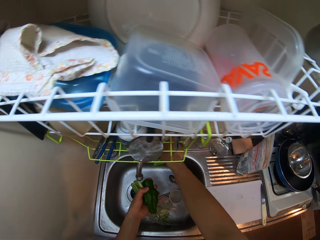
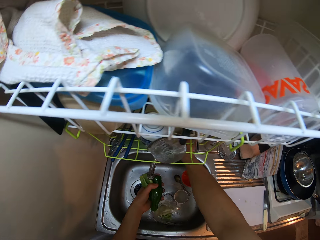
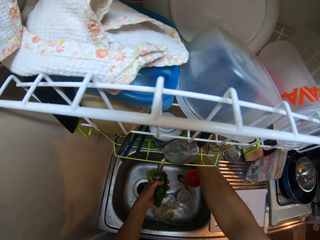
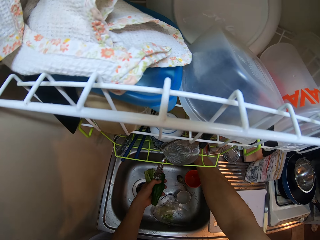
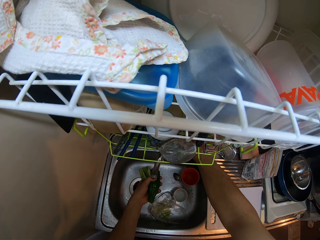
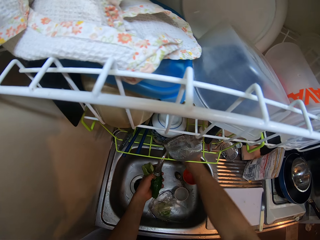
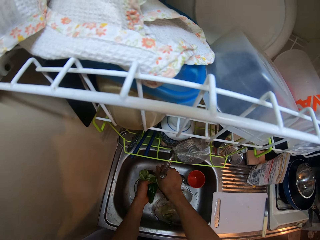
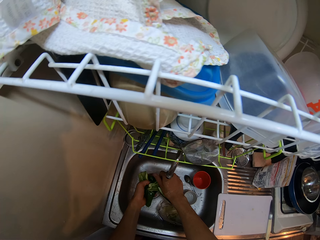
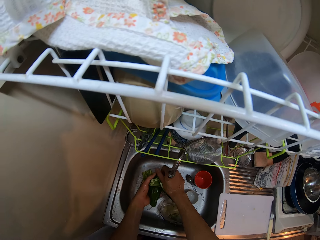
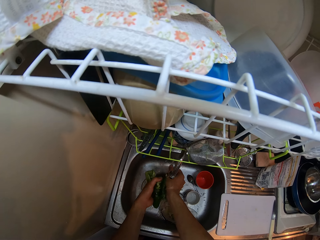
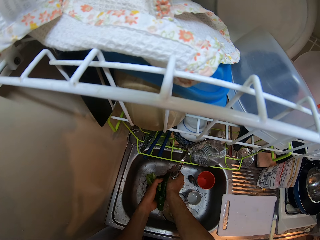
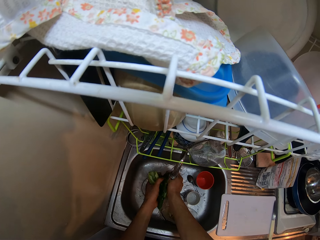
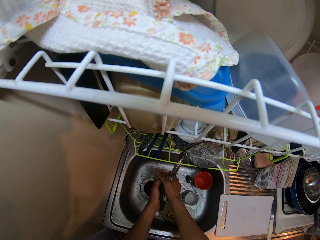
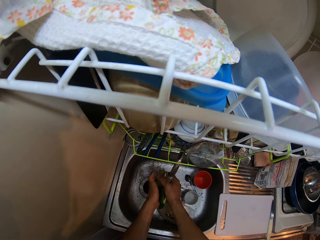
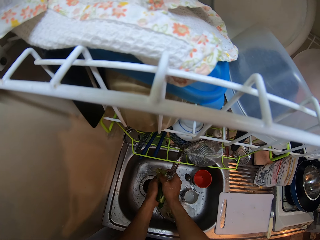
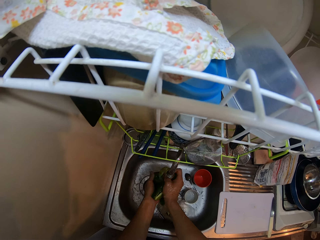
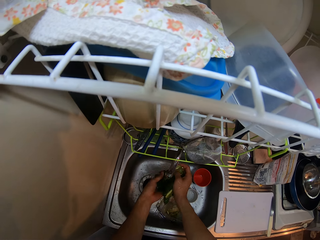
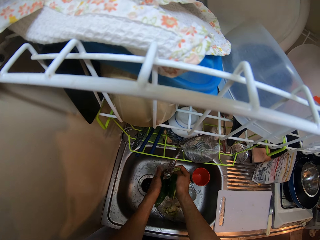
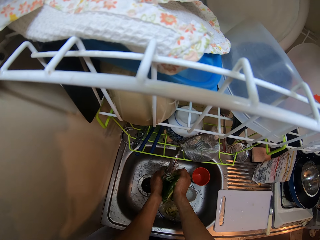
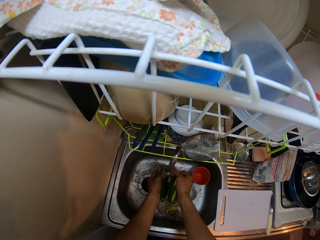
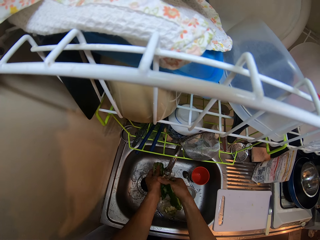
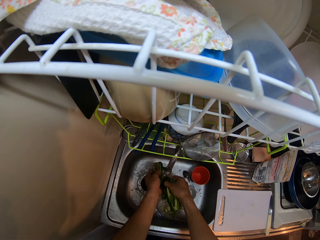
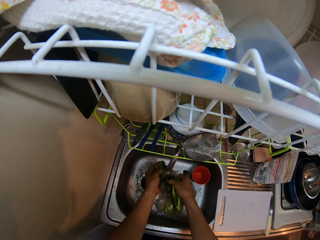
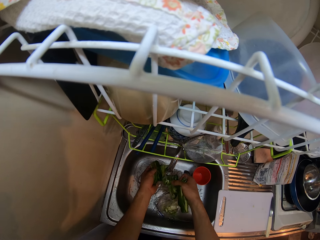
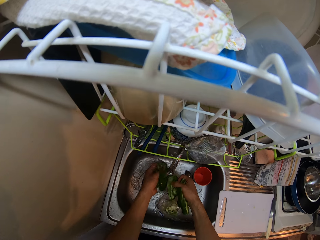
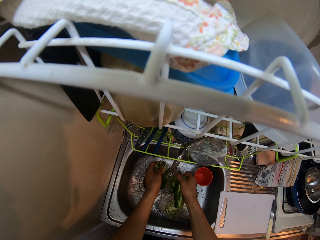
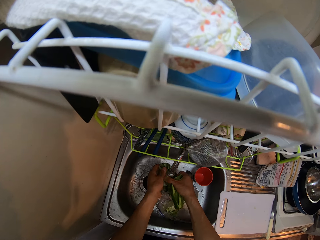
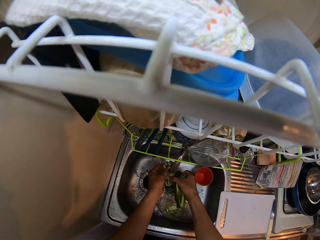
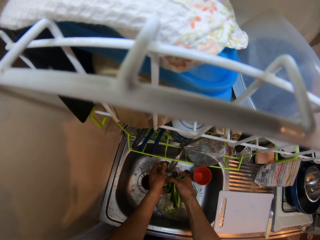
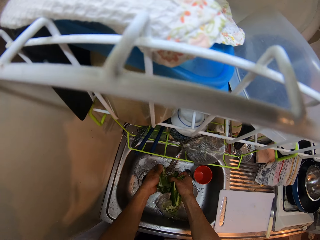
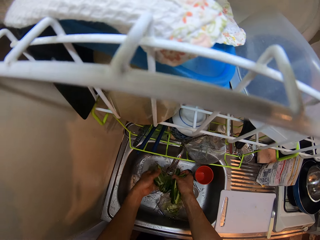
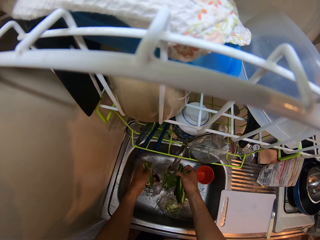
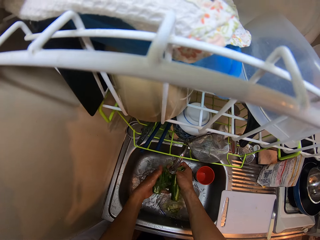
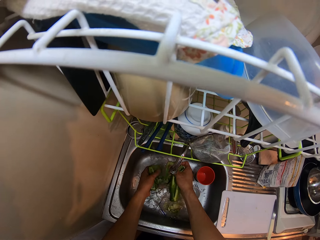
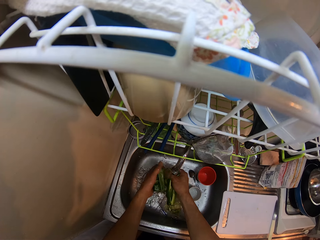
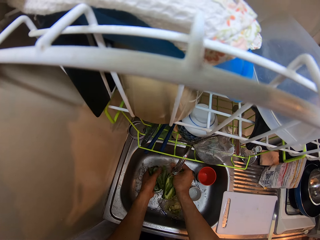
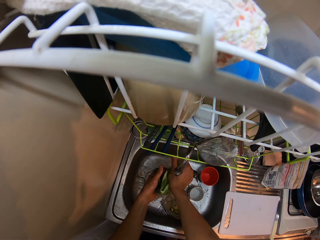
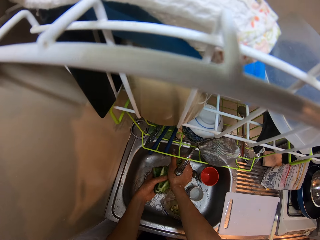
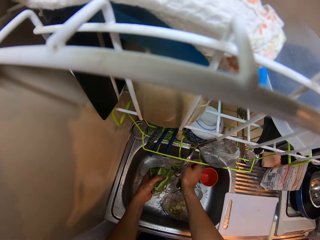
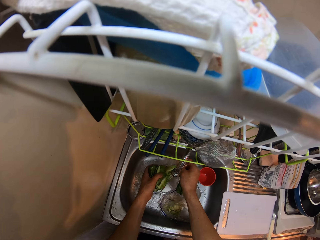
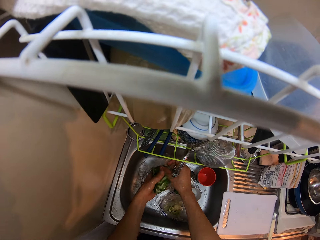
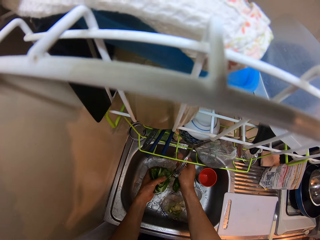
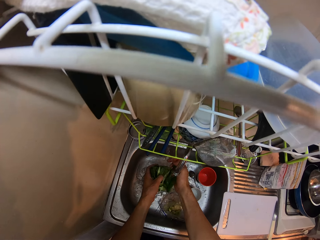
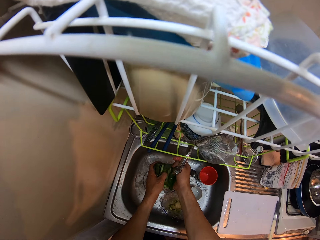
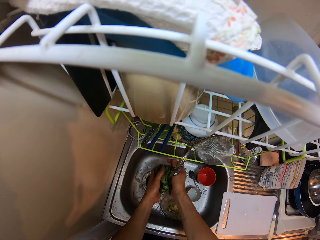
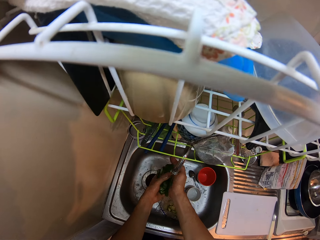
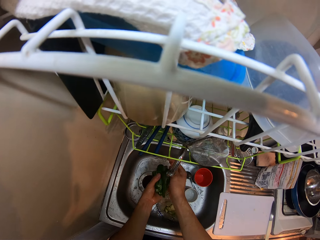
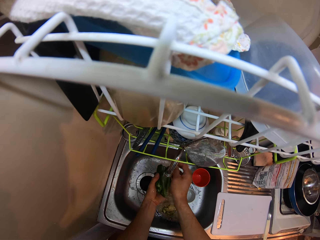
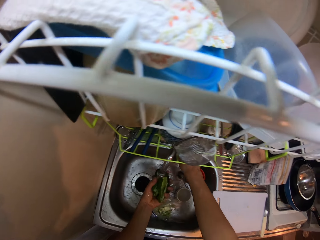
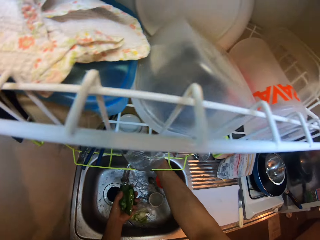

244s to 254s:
The camera wearer opens the sink tap. They rinse the green peppers with water from the sink tap.

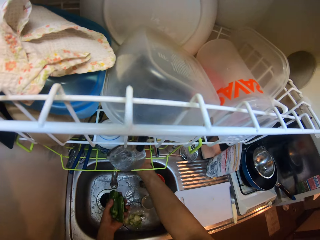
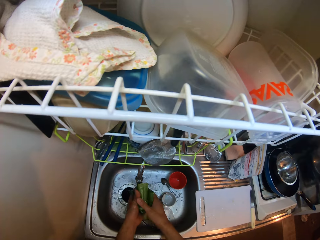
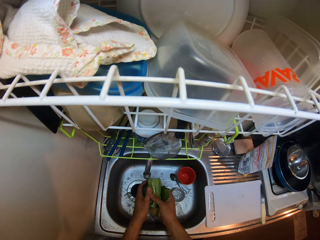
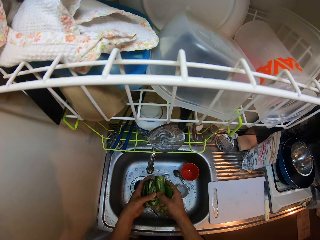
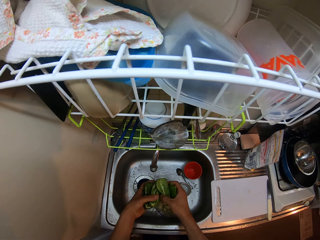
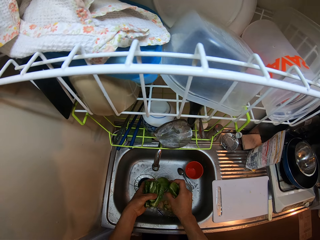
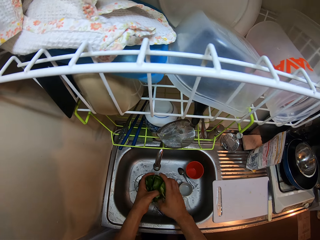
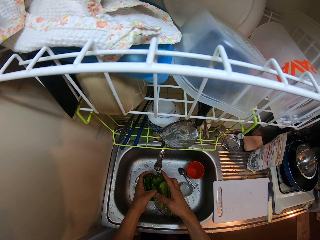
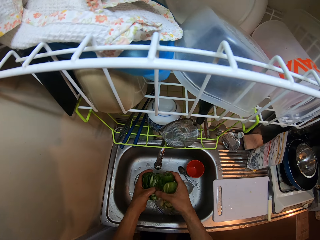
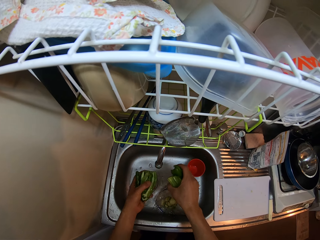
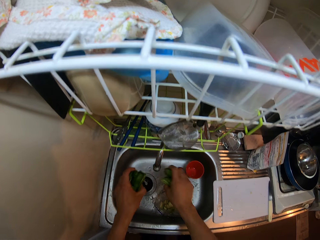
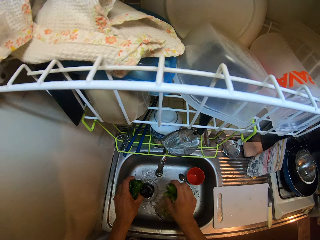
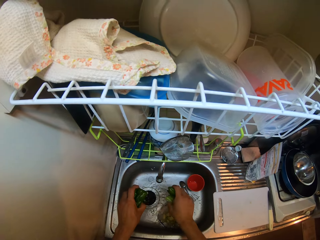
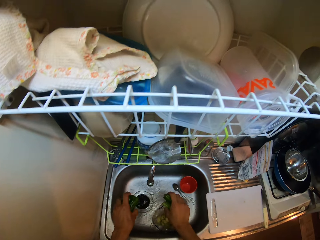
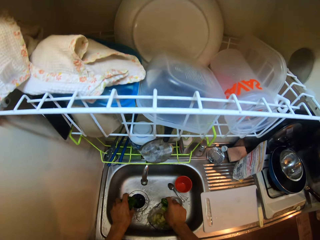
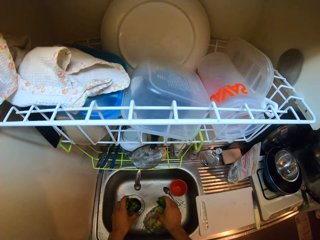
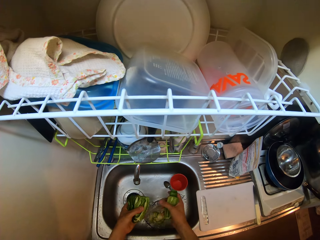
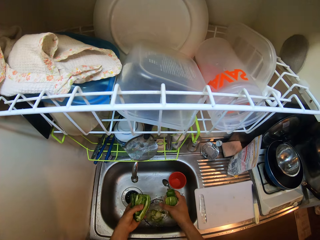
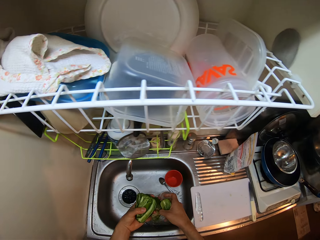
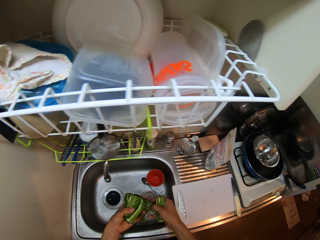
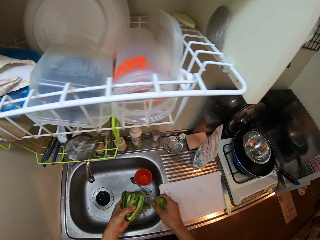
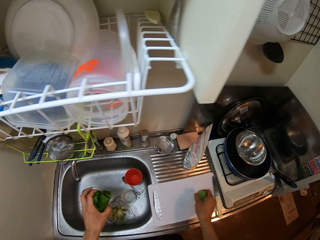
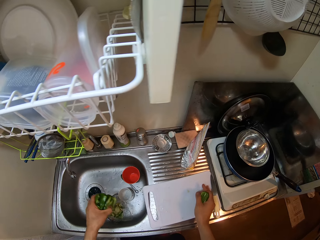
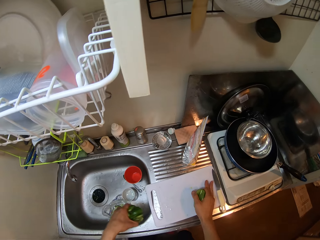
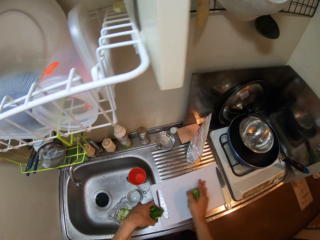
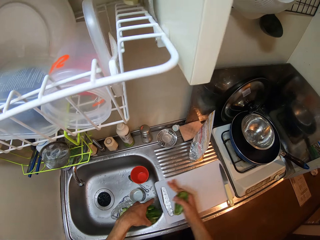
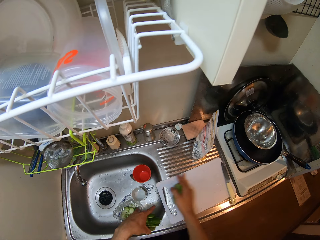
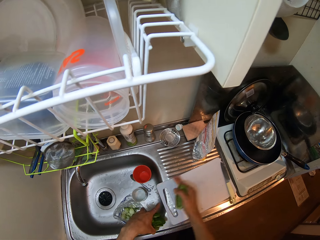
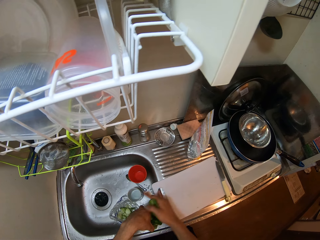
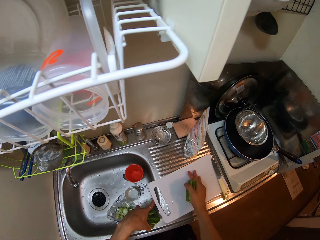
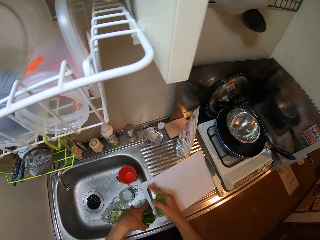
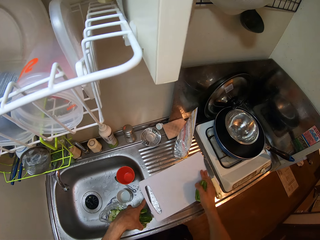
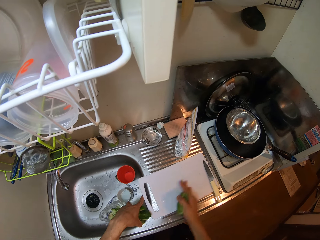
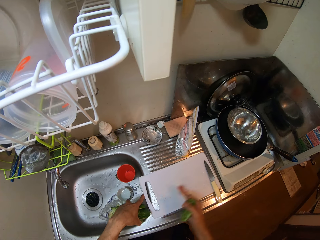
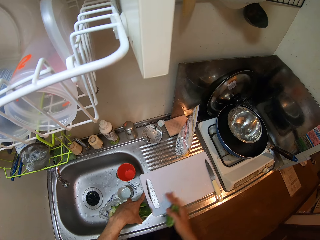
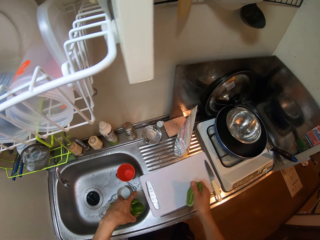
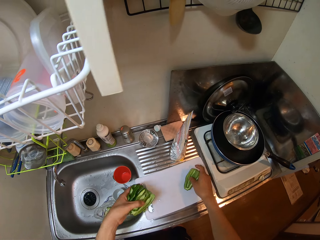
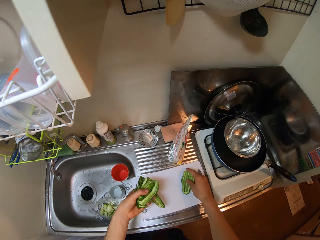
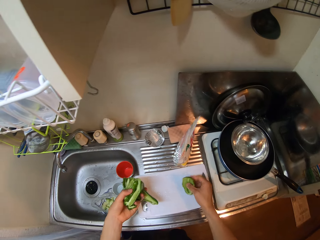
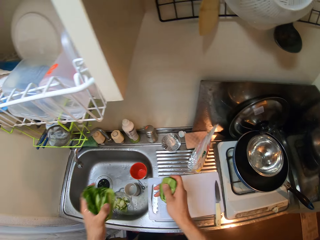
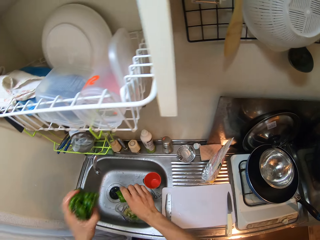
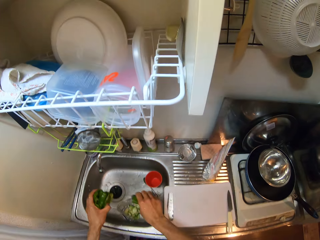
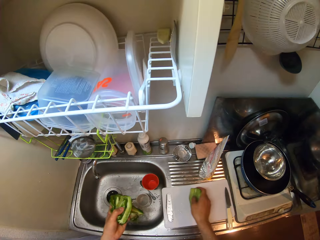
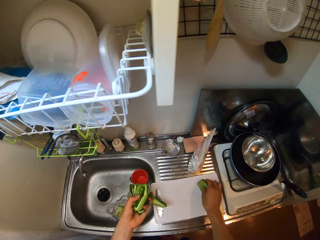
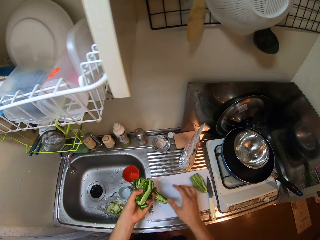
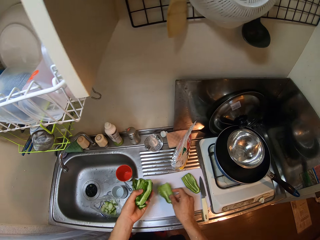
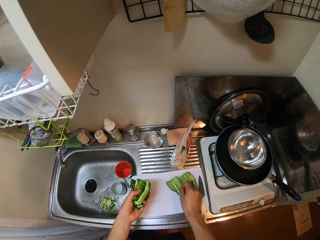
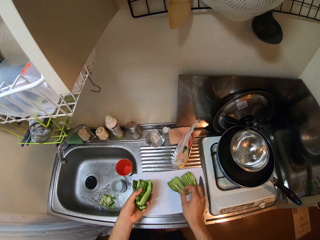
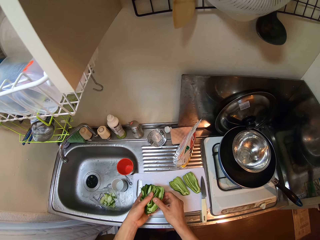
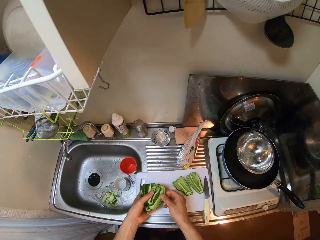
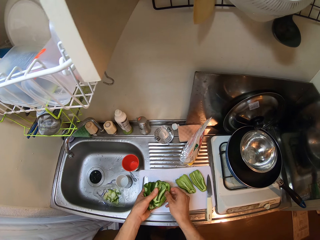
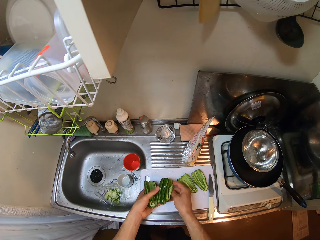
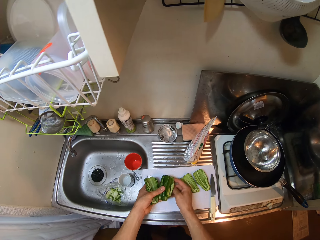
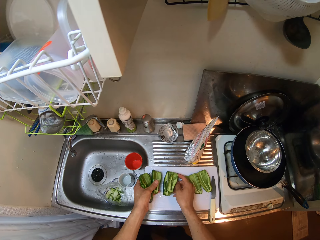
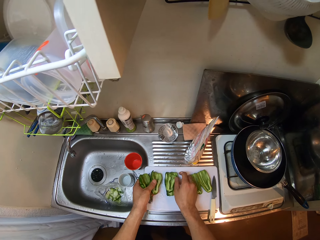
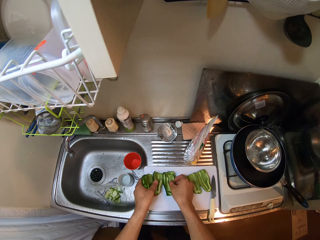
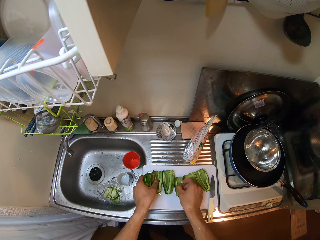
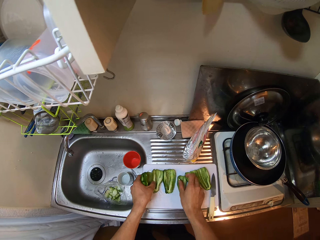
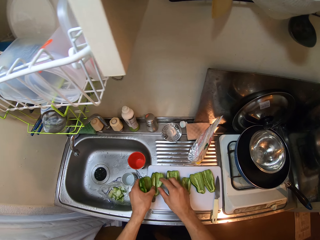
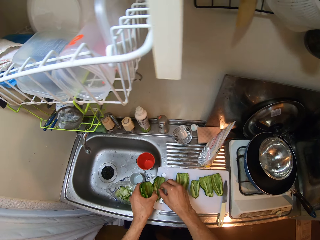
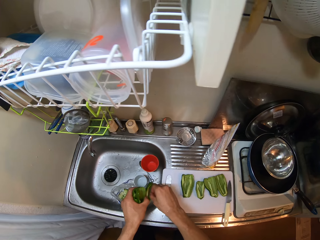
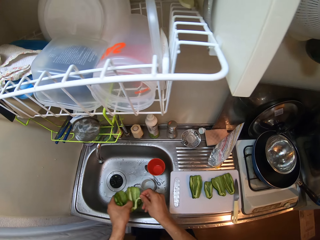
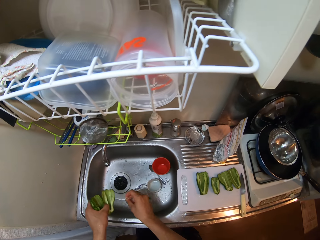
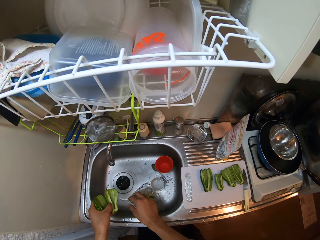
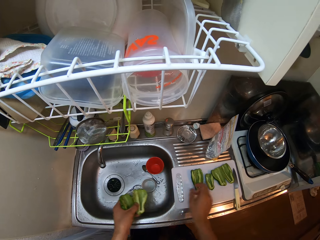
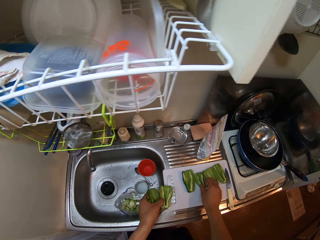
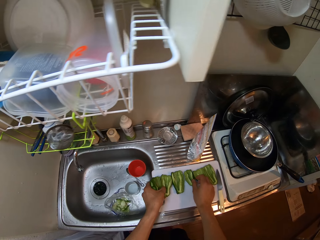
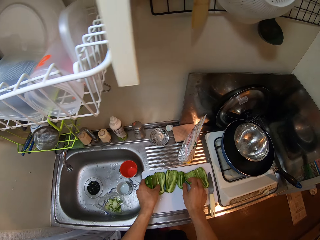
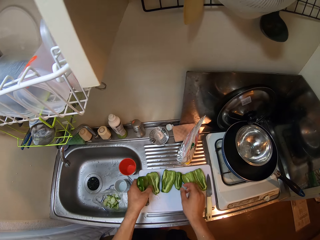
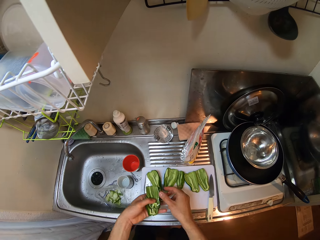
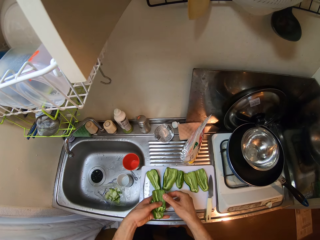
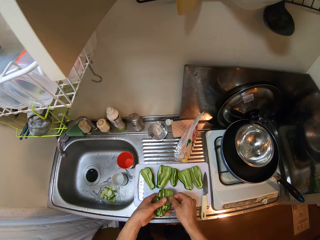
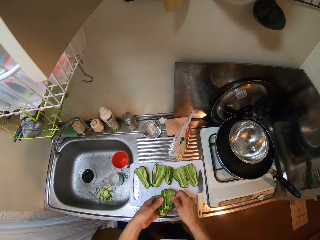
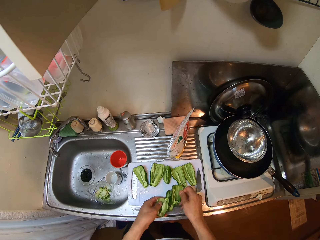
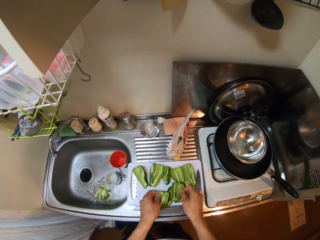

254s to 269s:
The camera wearer closes the sink tap. He places the other green capsicum pieces on his right hand. He sprinkles water away from the green peppers into the sink. He touches the chopping board. He swipes water away from the chopping board with his hand. He sprinkles water away from the green peppers into the sink. He places a green capsicum piece on the chopping board. He arranges the green pepper on the chopping board. He picks a green capsicum piece from his left hand. He places the green capsicum piece on the chopping board. He picks the green capsicum pieces from his left hand. He places the green capsicum pieces on the chopping board. He separates the green capsicum pieces. He places a green capsicum piece on the chopping board. He picks a green capsicum piece from the chopping board. He removes something from the green capsicum piece. He drops something in the sink. He places a green capsicum piece on the chopping board. He picks the green capsicum piece from his left hand.
